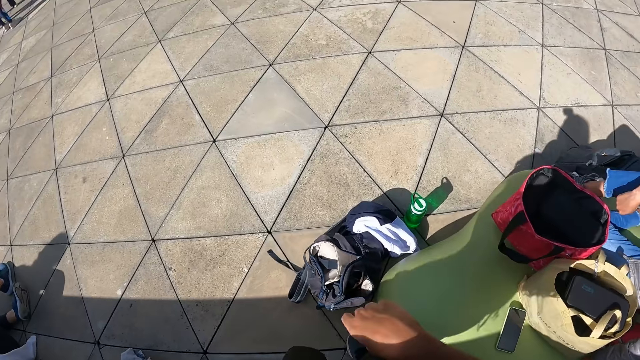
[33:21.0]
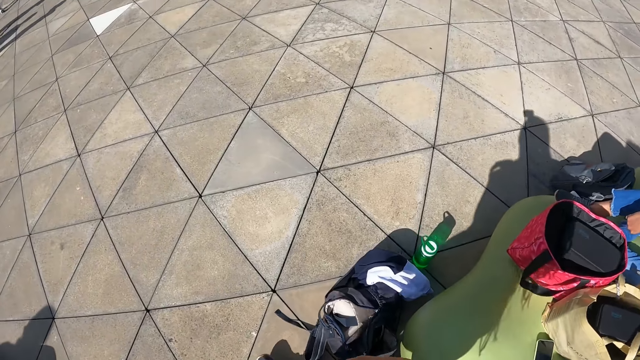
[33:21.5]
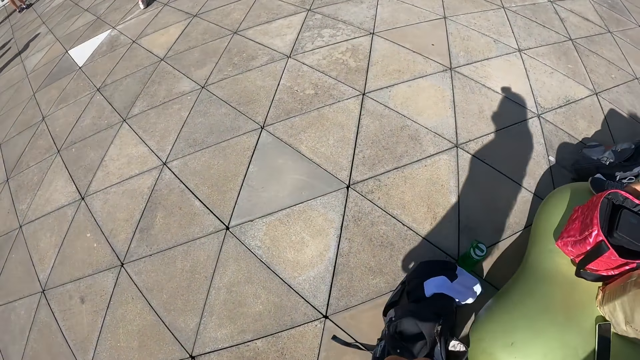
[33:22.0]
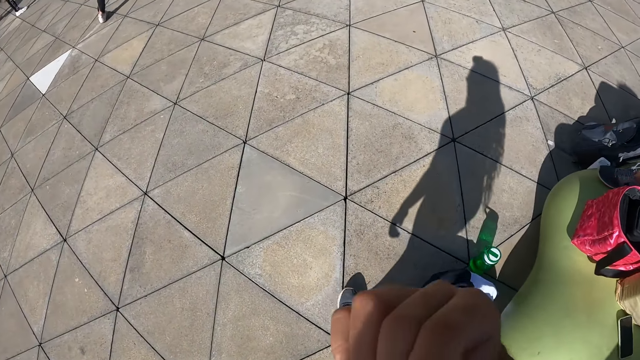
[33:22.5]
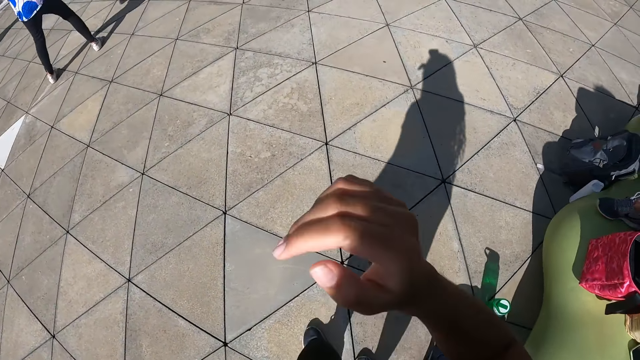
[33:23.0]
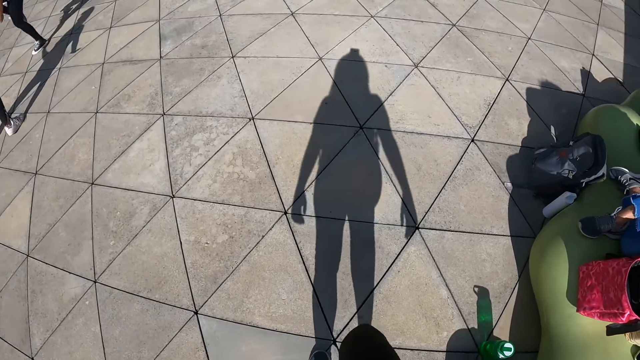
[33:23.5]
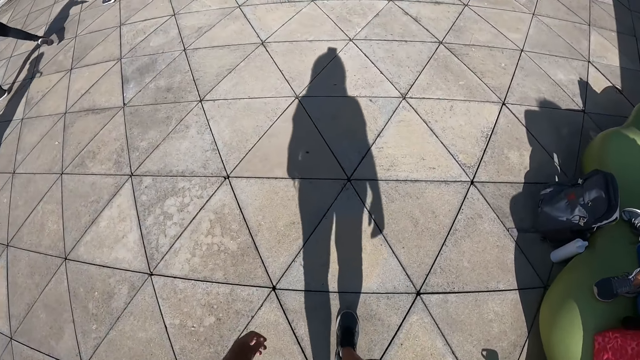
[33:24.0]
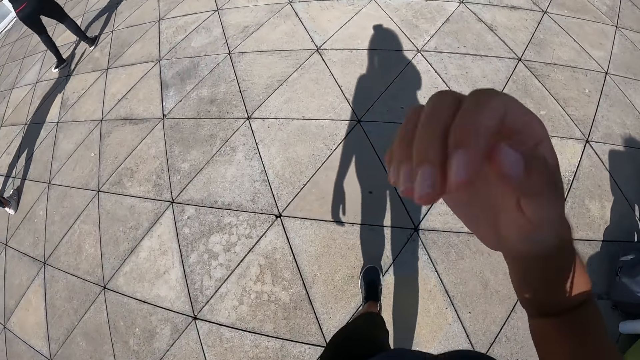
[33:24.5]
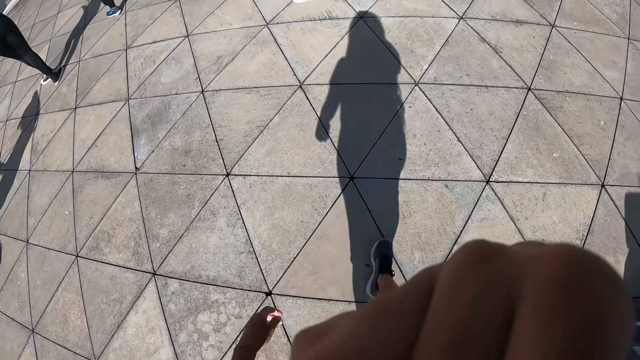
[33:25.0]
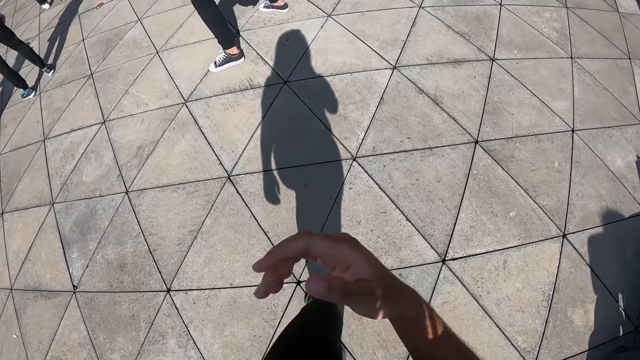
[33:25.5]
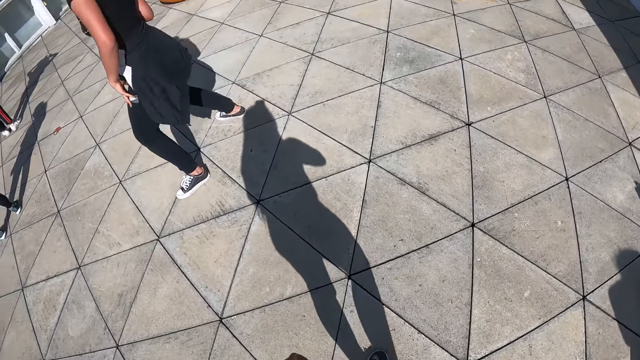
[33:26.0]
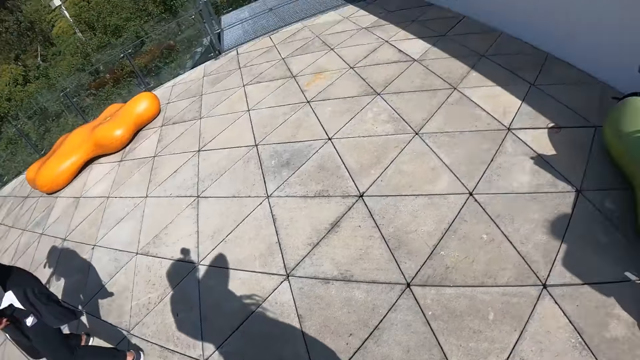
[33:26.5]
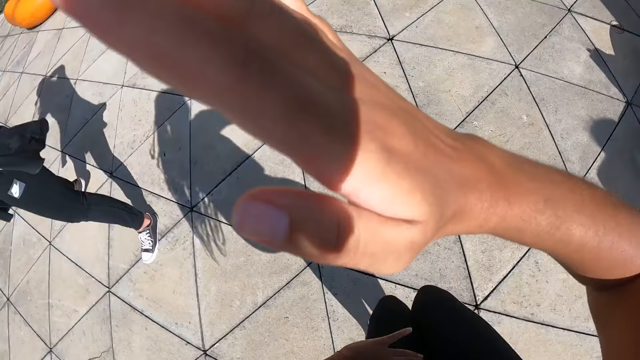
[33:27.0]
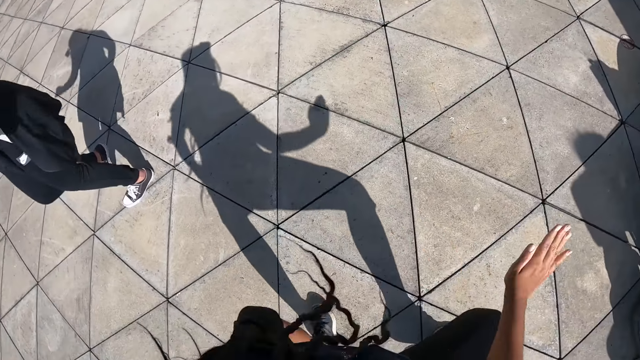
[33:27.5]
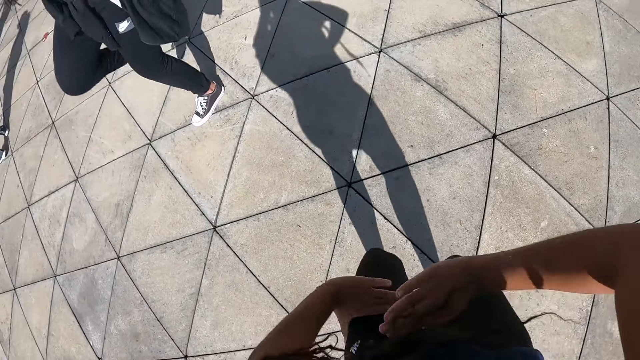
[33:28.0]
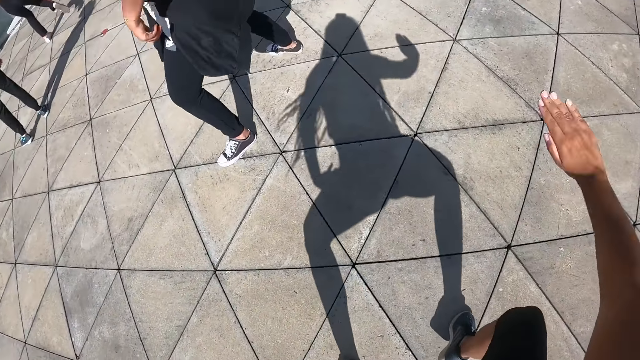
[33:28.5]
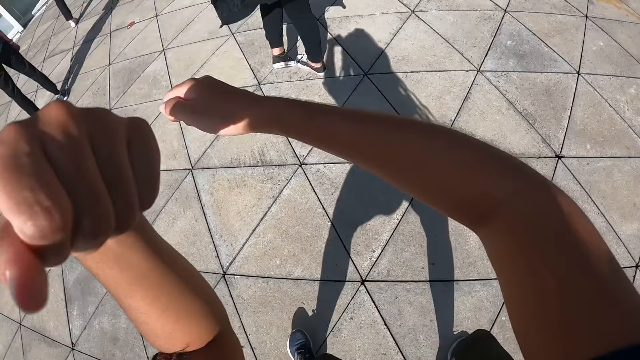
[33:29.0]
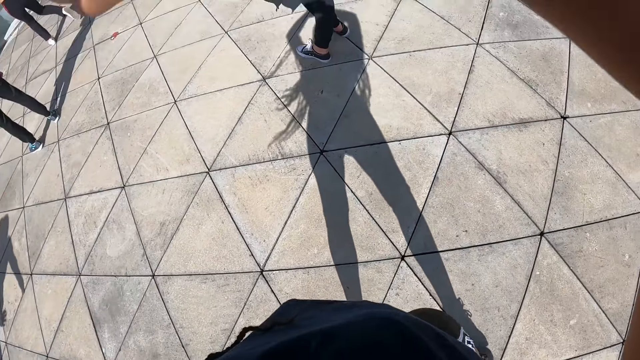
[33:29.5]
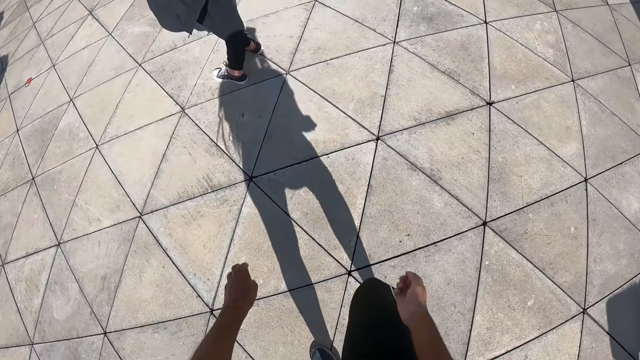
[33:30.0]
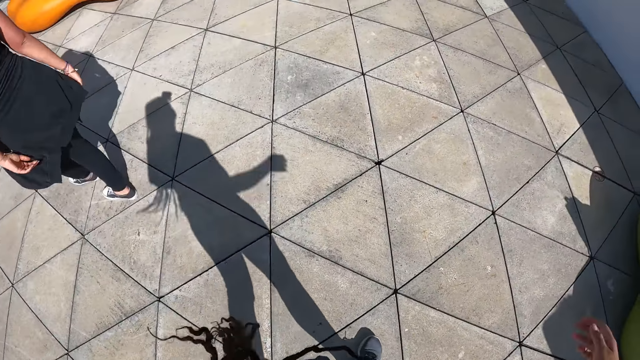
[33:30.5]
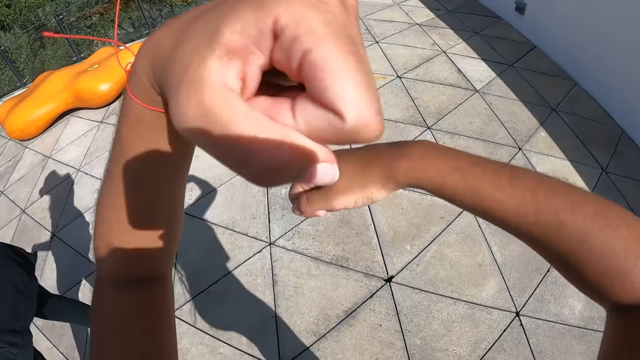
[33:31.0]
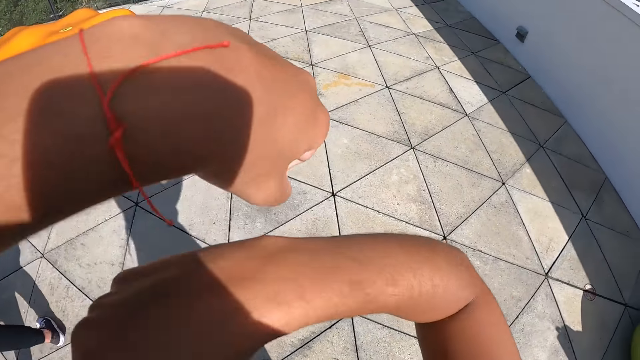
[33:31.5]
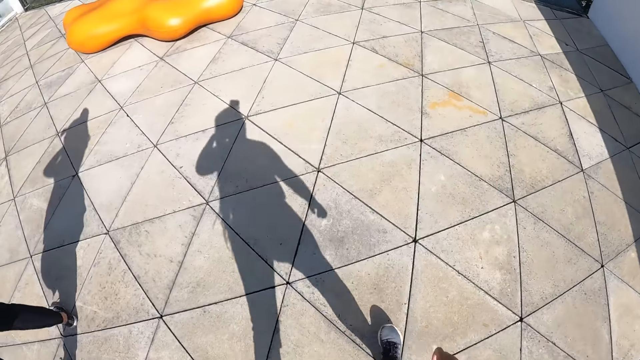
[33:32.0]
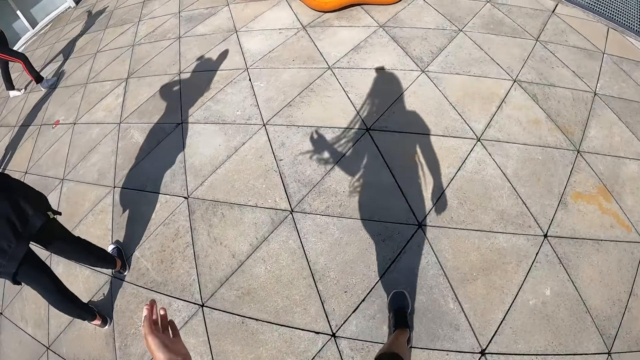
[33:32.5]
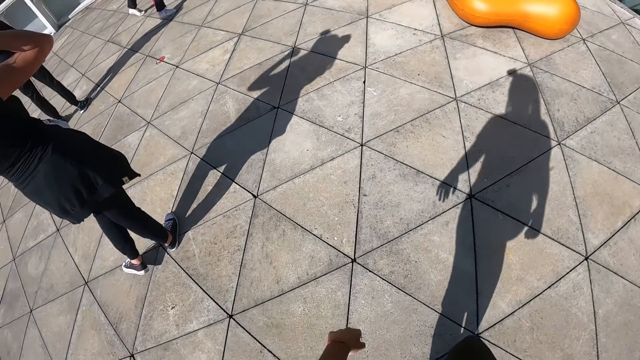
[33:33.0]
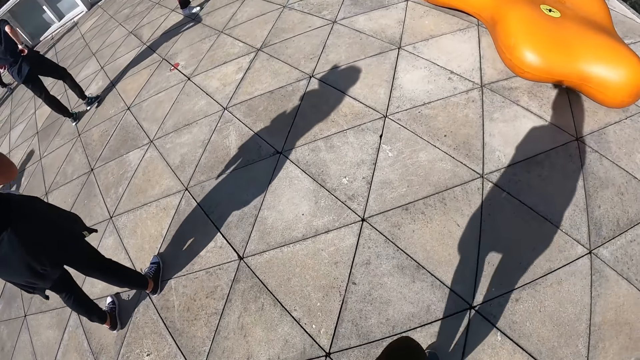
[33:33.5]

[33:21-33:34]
The camera wearer puts her right hand in her mouth. She walks around. She moves the right hand. She dances with the group of people in the dance centre. She bends down, holds hands on the table. A person dances. The camera wearer walks around. She moves her hair with her left hand.

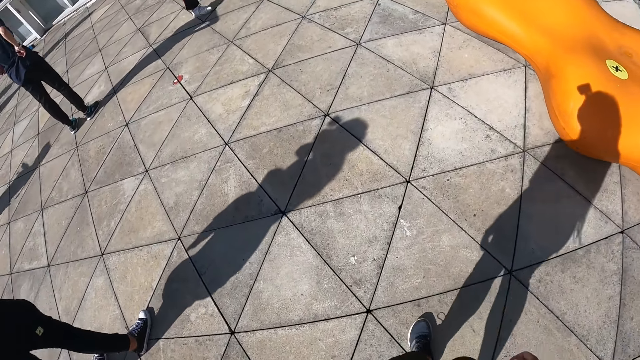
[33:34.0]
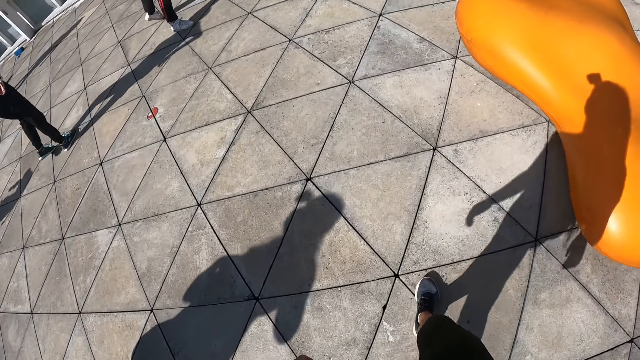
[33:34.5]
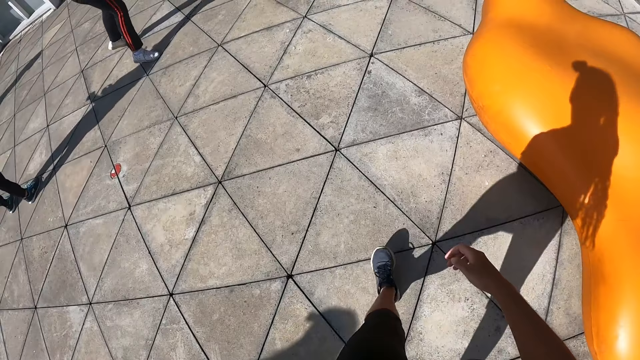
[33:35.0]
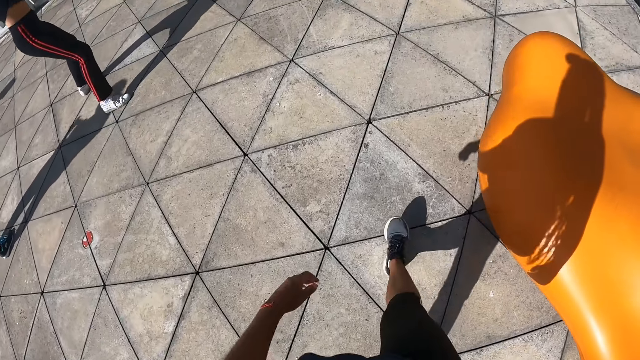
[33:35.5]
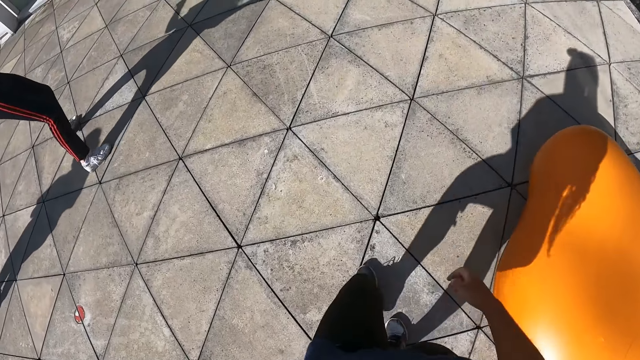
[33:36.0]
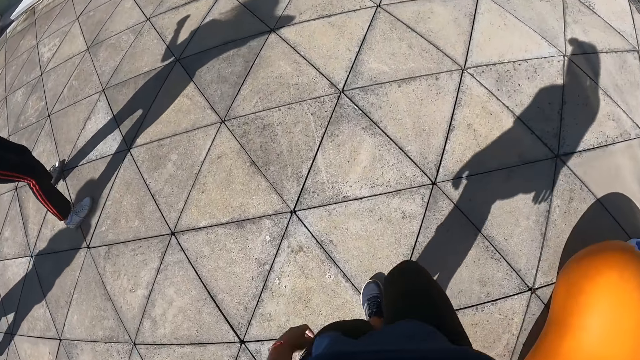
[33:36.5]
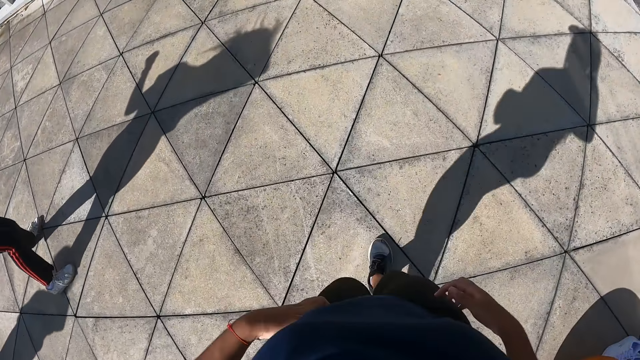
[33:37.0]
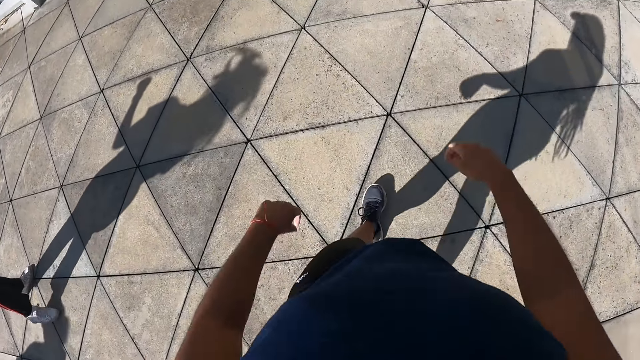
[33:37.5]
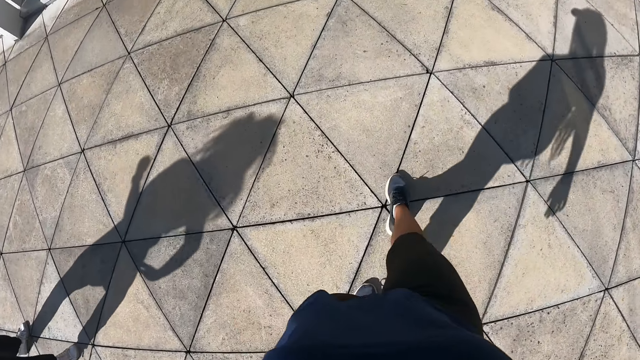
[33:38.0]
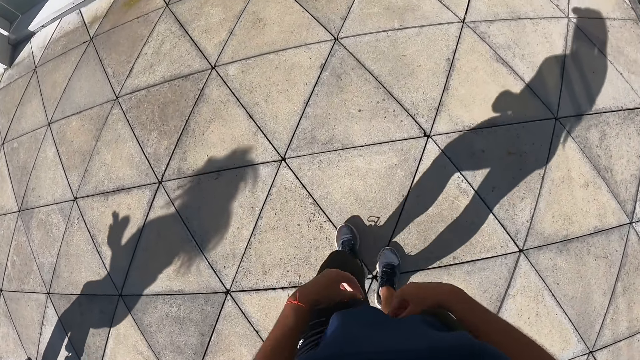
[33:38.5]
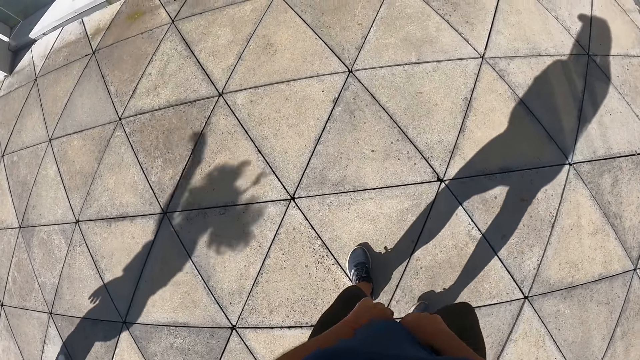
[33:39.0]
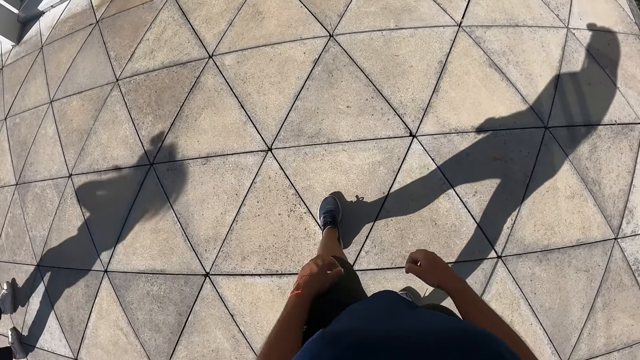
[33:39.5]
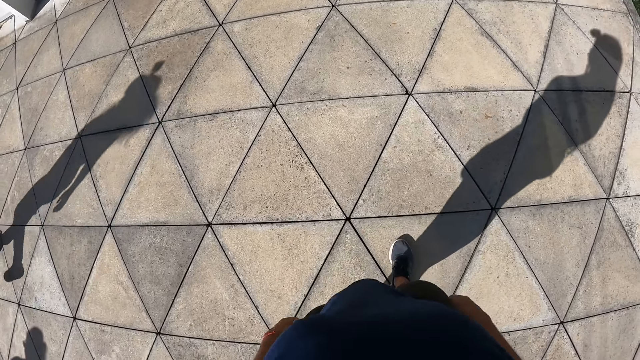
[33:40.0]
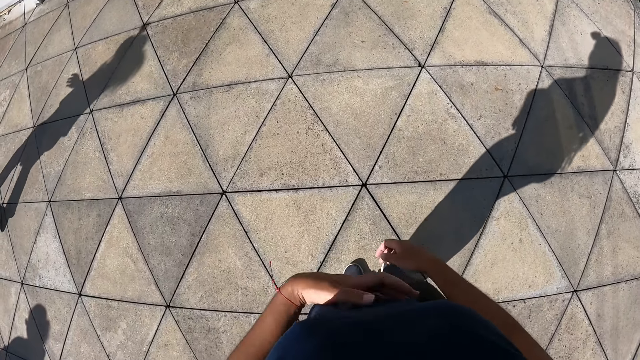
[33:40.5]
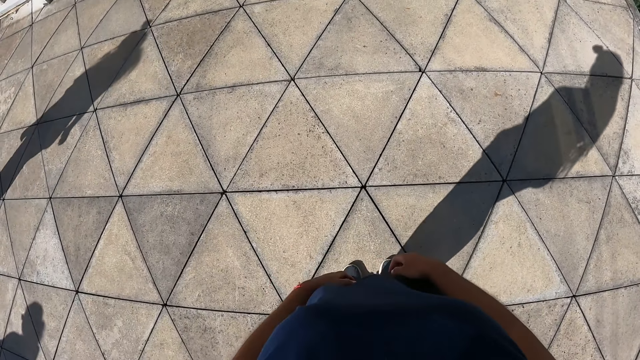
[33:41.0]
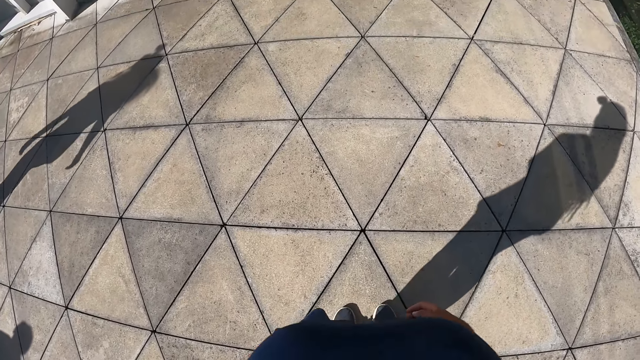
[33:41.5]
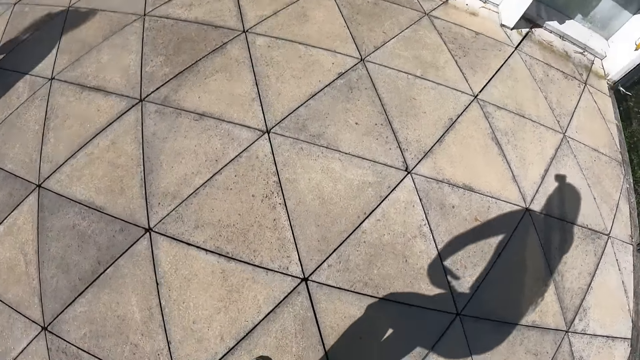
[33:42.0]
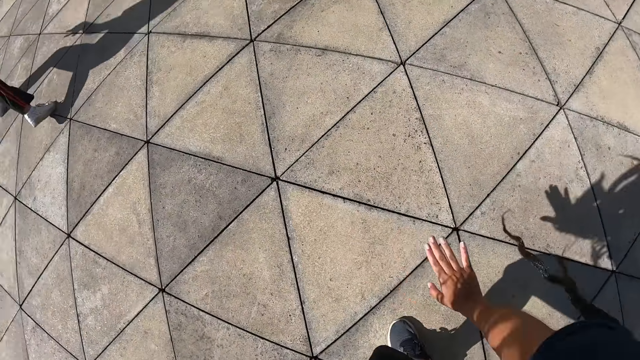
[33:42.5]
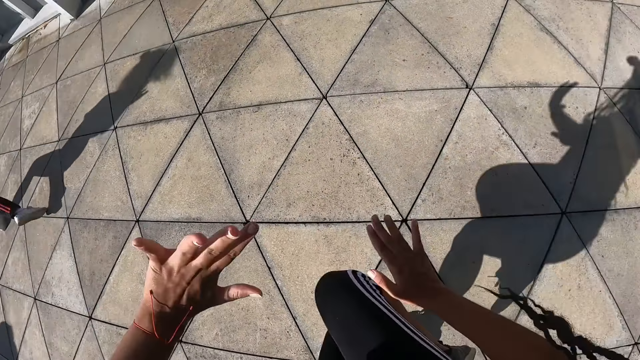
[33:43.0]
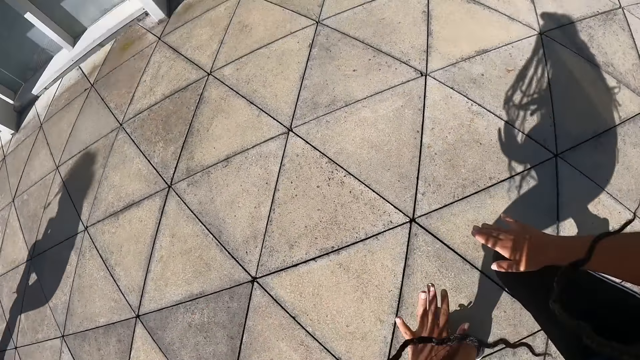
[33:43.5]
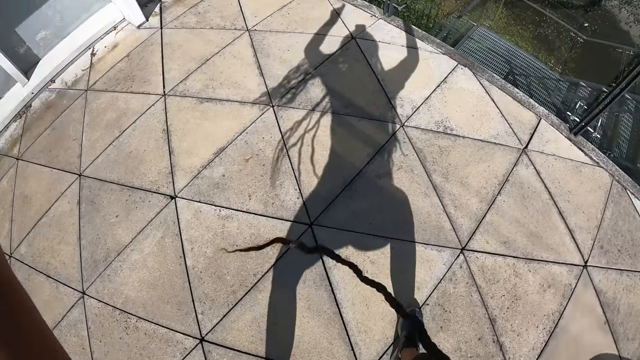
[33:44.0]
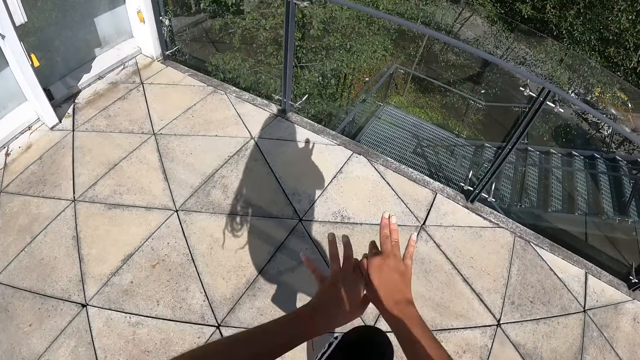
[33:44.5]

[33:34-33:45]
A person adjusts the trouser. The camera wearer walks back to her position. She moves her hands. She dances with the group of people in the dance centre.
